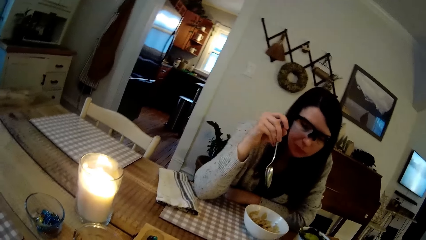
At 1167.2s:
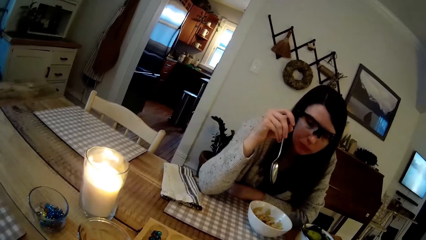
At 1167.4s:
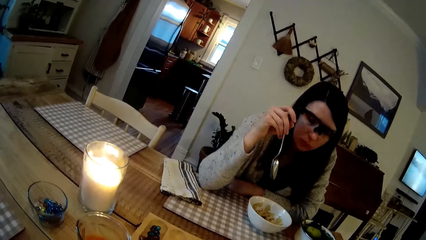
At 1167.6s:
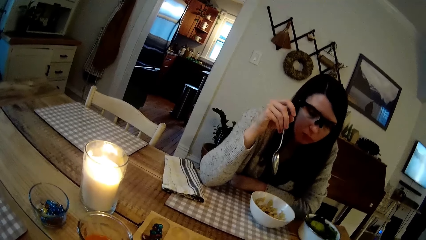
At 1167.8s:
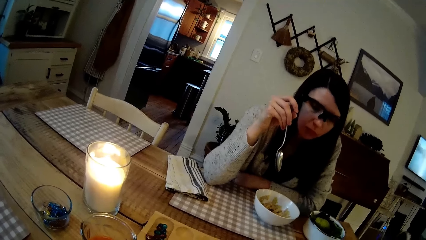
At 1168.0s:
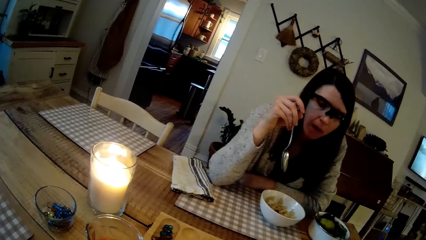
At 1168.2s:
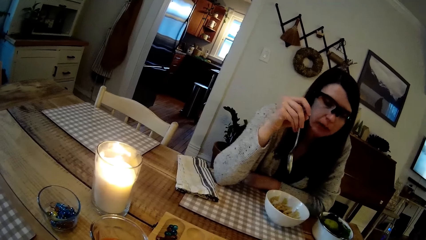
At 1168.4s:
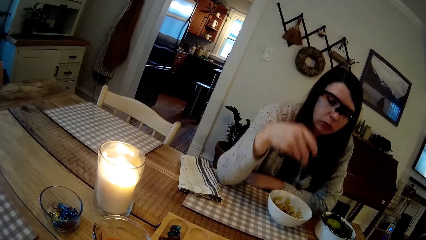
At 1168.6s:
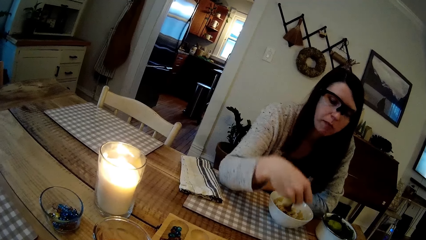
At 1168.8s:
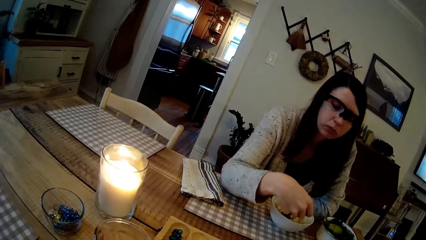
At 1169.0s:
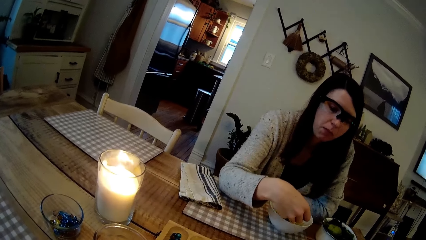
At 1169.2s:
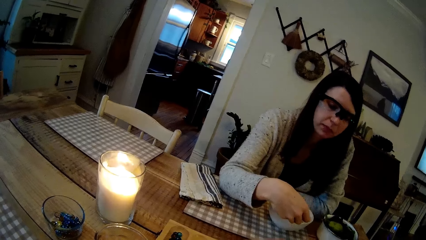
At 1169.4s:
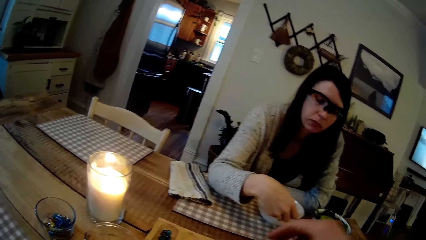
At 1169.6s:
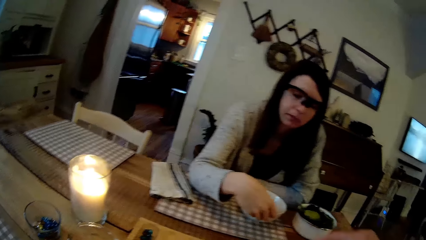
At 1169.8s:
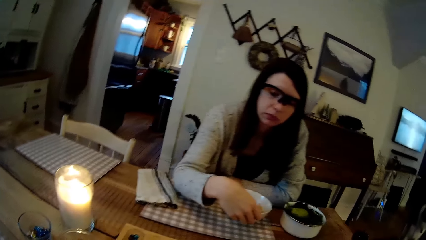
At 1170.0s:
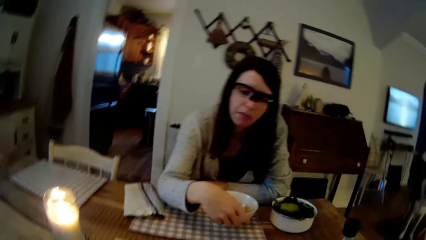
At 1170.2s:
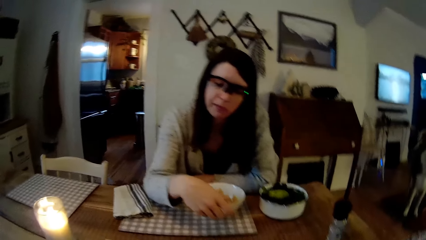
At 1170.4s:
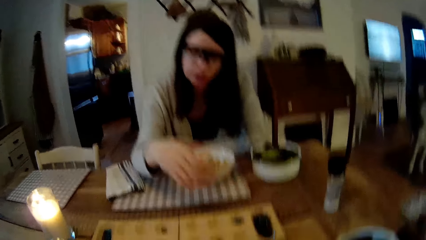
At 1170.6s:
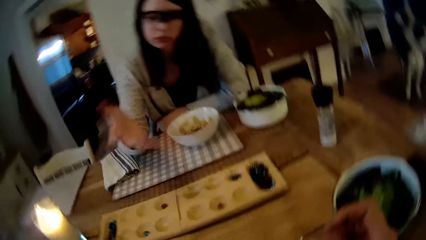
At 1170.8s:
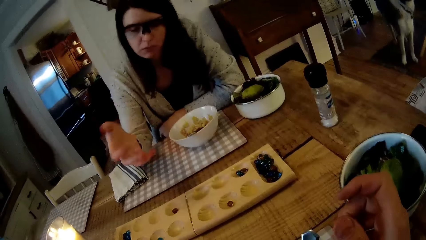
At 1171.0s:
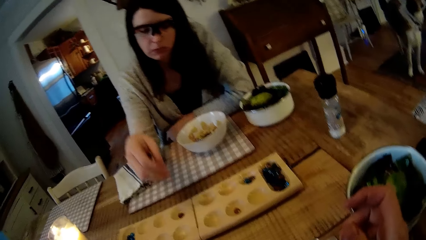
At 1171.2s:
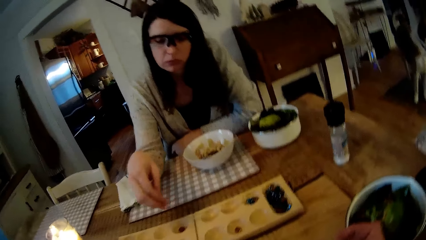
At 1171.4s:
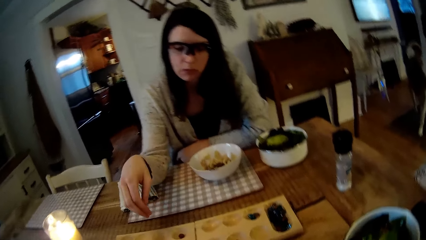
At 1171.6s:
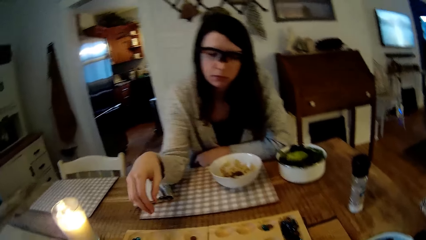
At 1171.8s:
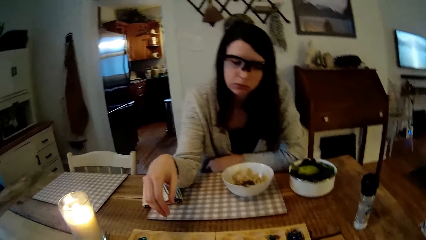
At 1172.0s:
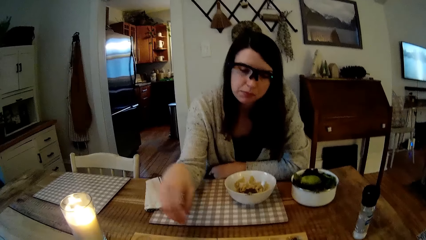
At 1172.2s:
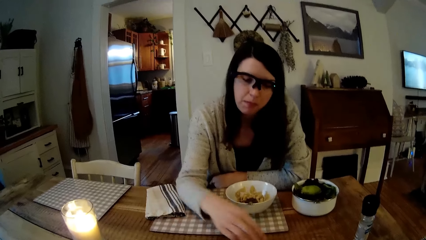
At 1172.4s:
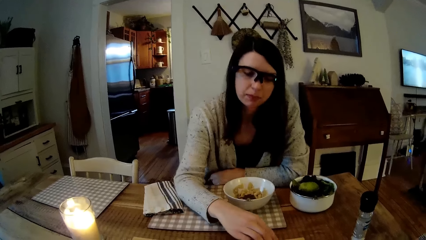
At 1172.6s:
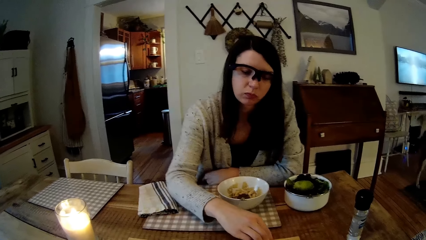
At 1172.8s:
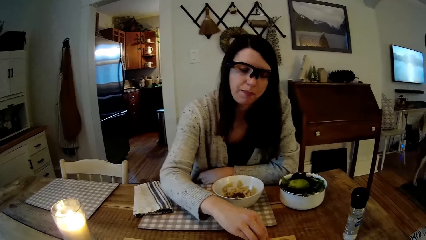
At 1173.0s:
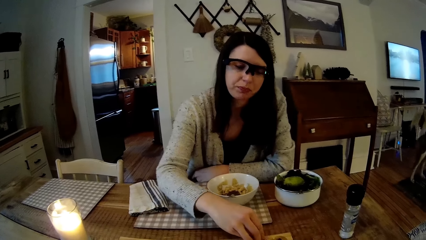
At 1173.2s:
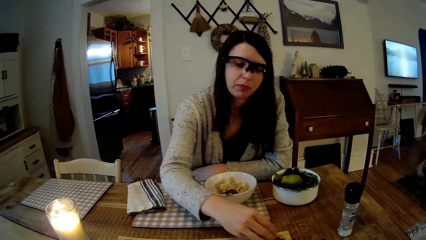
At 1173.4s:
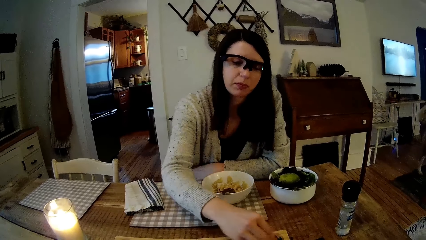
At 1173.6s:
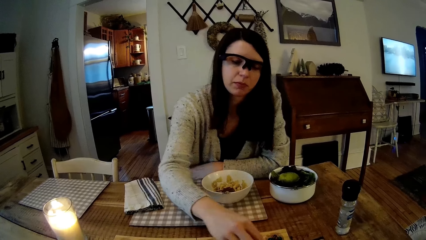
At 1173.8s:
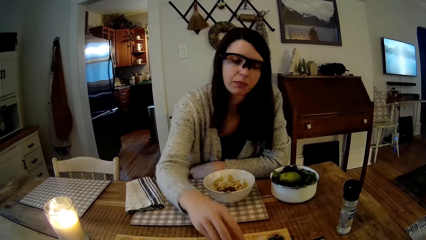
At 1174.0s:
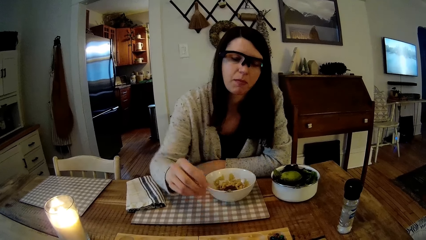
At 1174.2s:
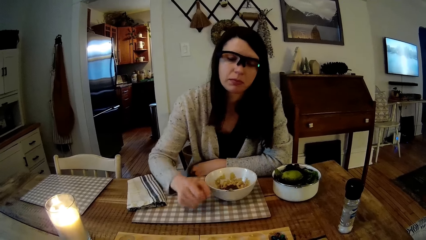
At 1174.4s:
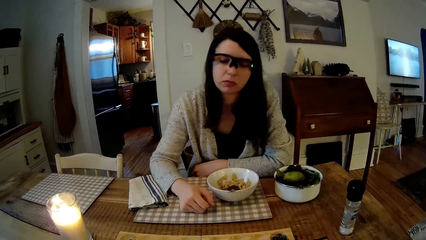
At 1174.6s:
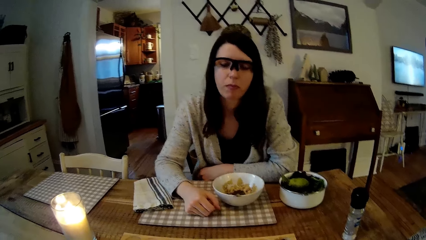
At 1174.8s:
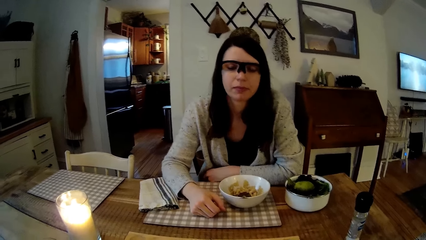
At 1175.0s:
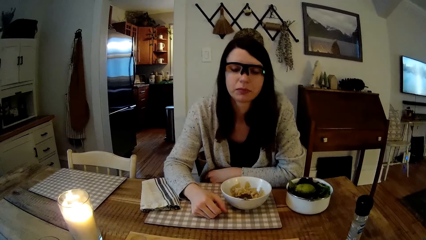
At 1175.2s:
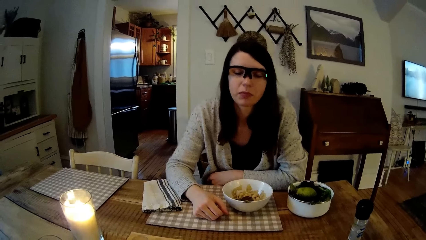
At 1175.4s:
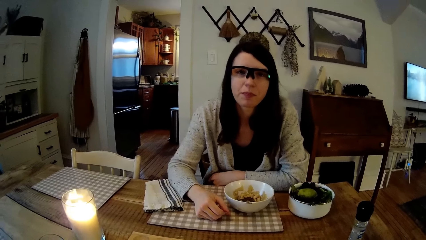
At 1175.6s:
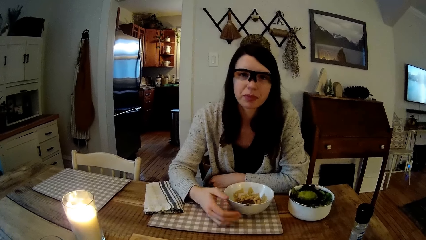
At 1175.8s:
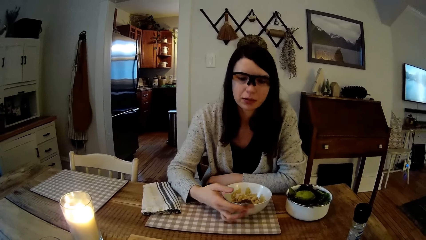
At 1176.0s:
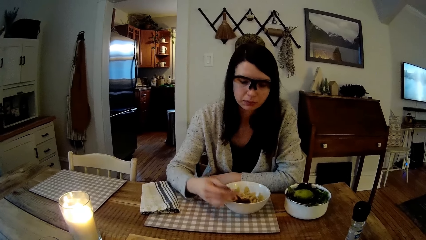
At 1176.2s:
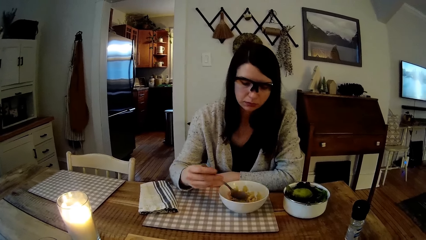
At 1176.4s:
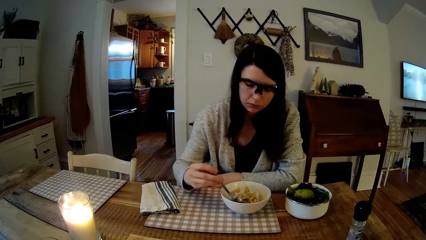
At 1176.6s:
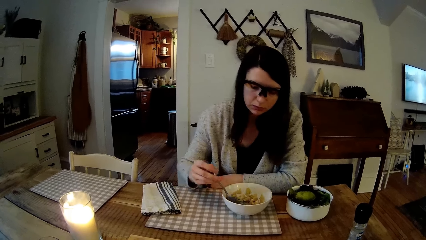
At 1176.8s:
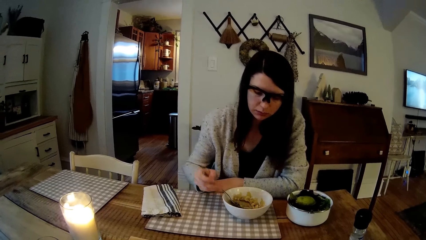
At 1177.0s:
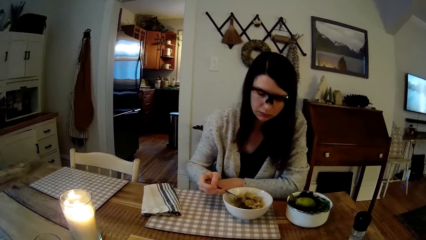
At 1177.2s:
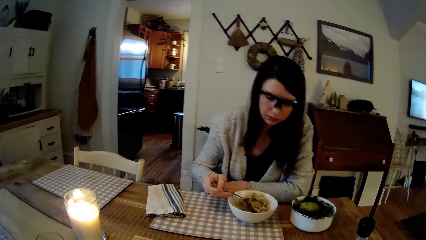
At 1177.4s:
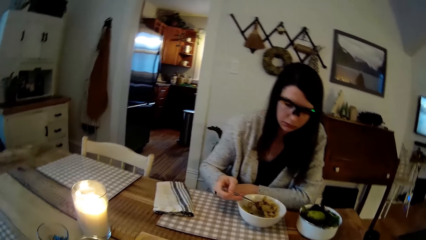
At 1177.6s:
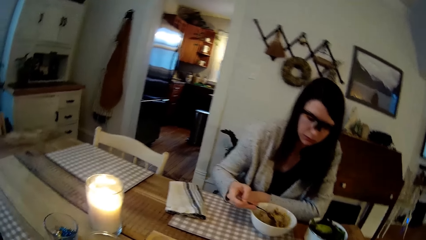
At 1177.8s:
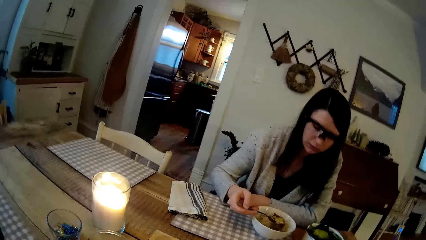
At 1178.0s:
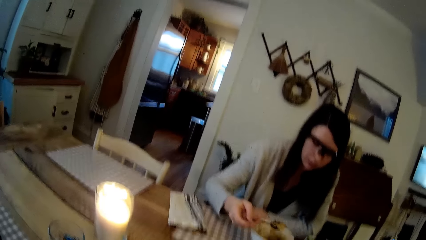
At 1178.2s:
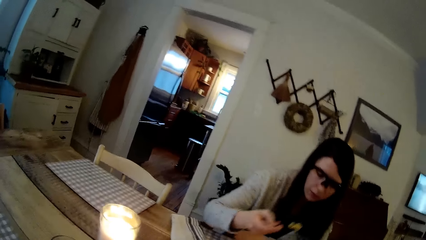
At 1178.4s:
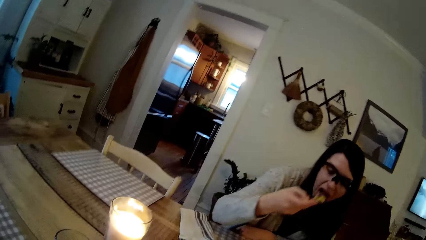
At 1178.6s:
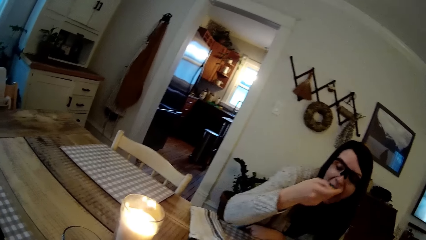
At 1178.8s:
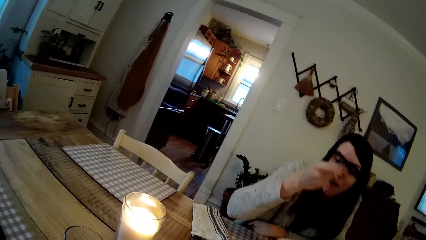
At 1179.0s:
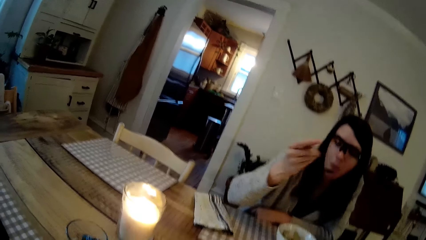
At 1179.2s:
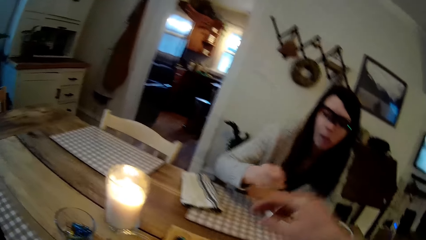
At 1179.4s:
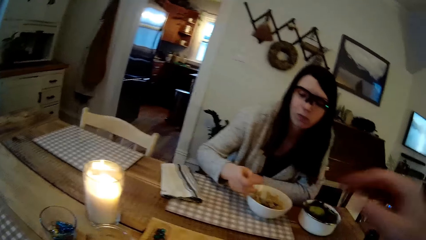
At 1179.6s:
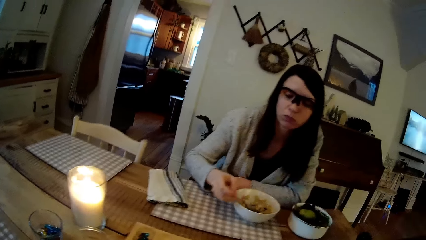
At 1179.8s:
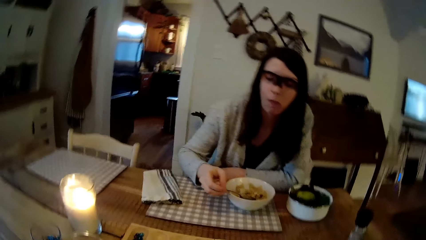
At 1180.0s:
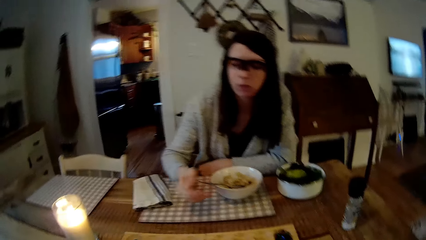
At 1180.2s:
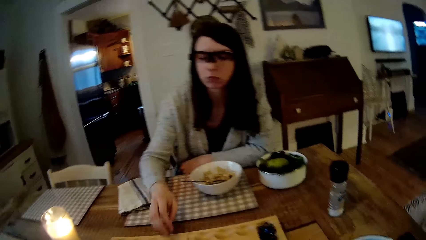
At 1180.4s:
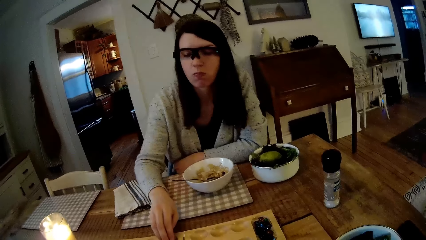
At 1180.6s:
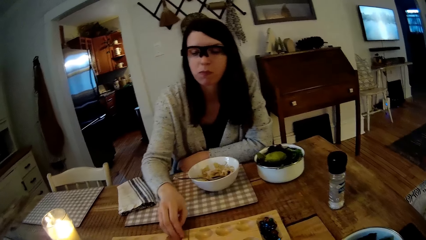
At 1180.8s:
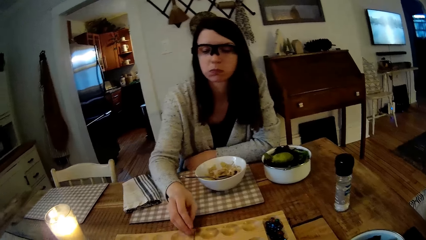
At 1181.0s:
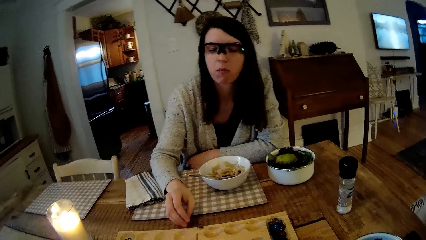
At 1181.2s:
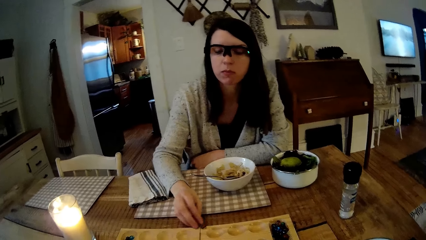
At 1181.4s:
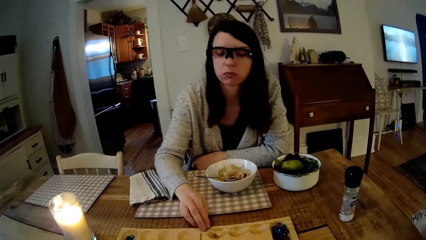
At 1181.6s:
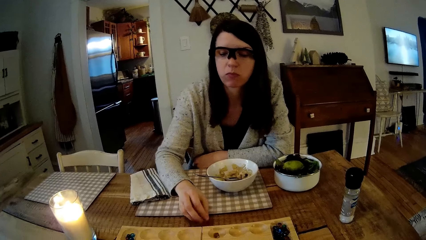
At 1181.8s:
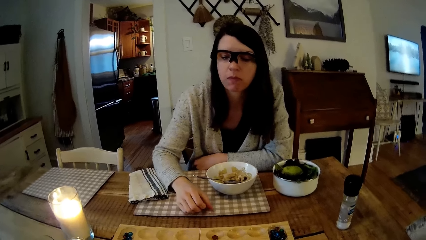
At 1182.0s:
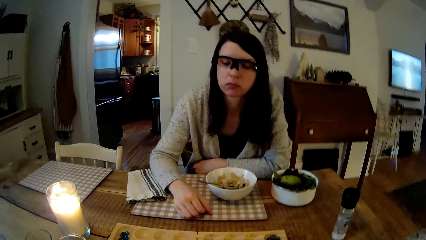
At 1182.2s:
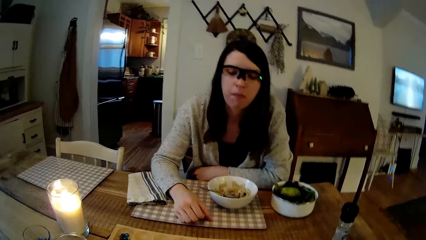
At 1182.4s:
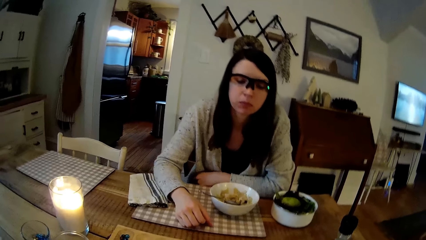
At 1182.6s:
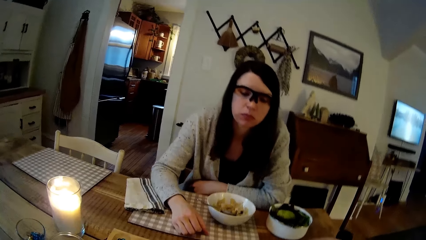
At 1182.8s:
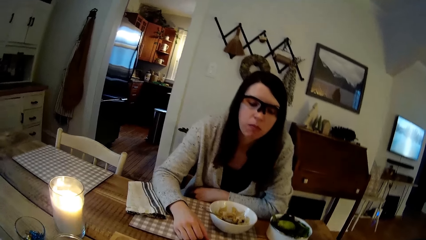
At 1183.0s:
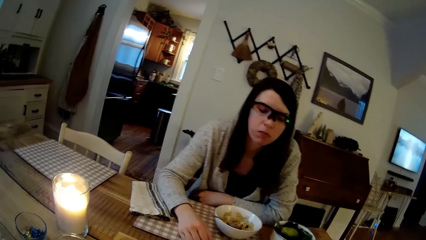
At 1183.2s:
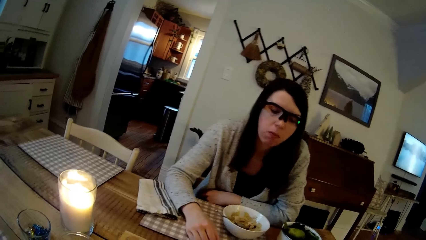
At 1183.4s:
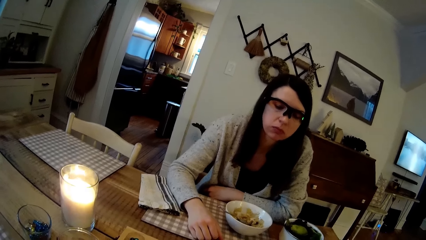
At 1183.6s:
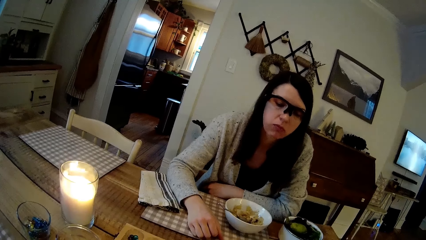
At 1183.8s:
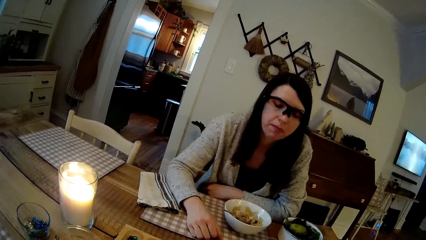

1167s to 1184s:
The camera wearer plays a board game. The woman drops the spoon in the ceramic plate with her right hand and plays mancala on the dining table with her right hand. The woman eats cereal from the ceramic plate on the dining table with the spoon in her right hand, drops the spoon in the ceramic plate with her right hand, and plays mancala on the dining table with her right hand.
